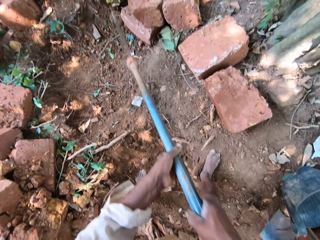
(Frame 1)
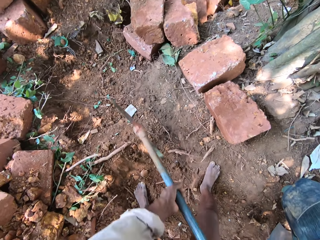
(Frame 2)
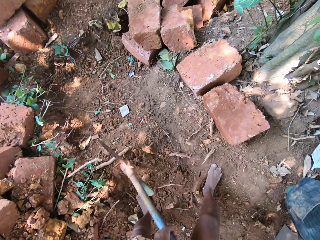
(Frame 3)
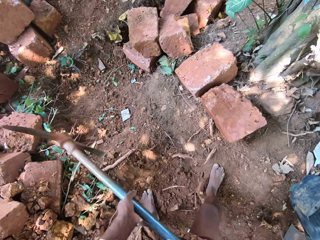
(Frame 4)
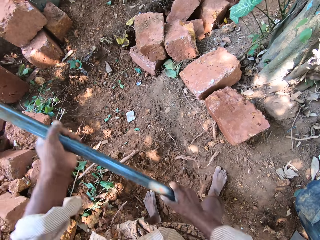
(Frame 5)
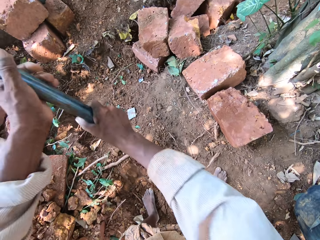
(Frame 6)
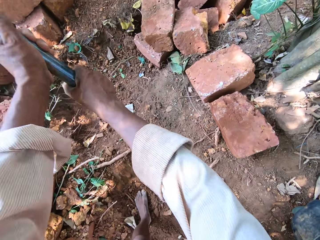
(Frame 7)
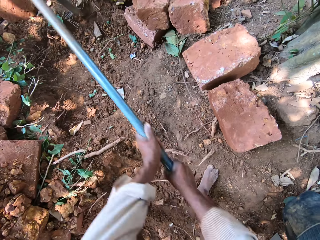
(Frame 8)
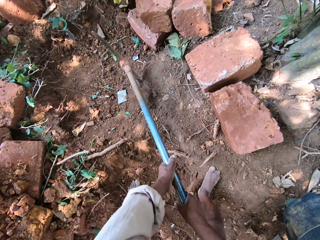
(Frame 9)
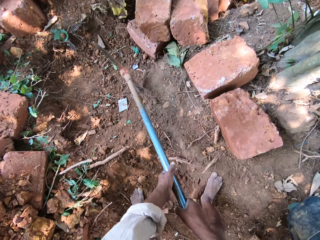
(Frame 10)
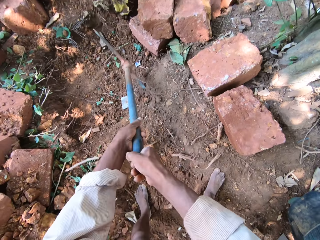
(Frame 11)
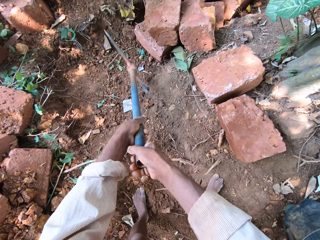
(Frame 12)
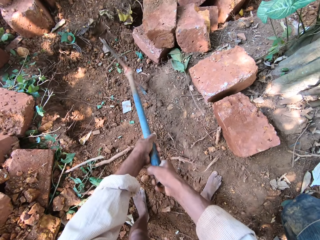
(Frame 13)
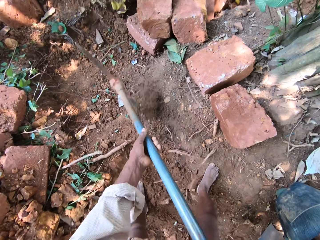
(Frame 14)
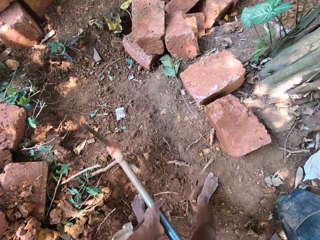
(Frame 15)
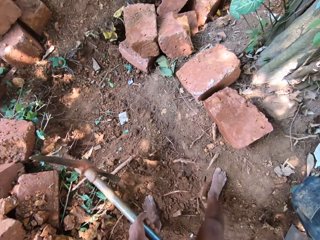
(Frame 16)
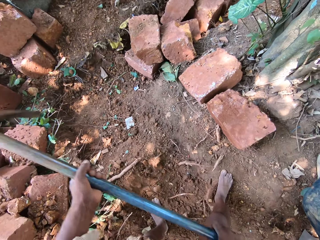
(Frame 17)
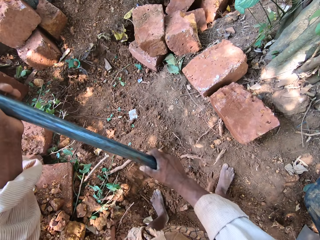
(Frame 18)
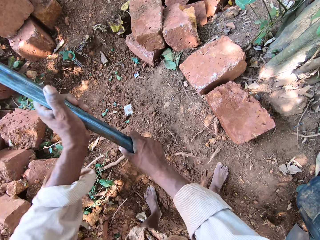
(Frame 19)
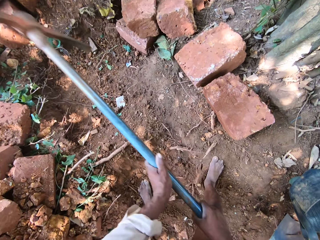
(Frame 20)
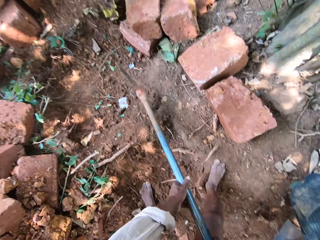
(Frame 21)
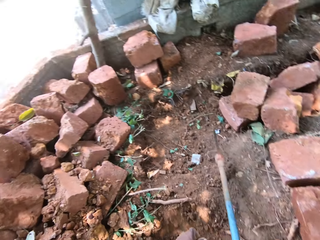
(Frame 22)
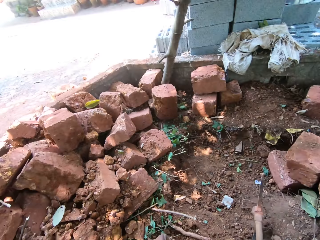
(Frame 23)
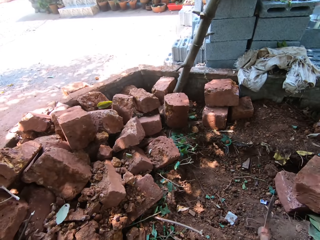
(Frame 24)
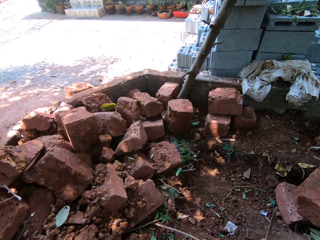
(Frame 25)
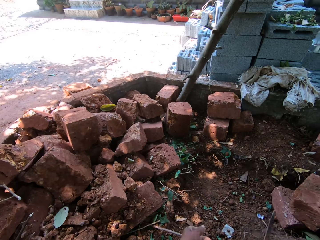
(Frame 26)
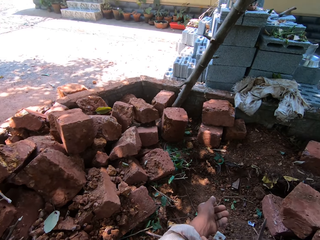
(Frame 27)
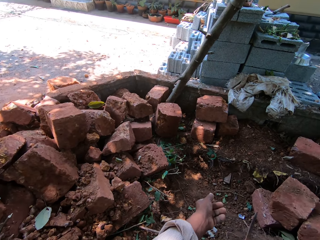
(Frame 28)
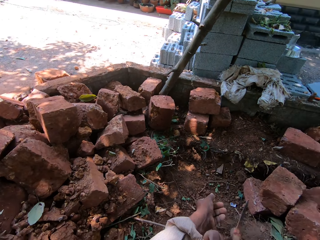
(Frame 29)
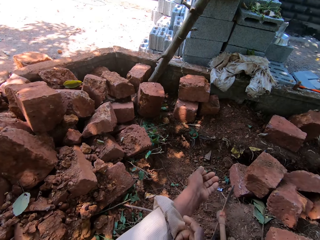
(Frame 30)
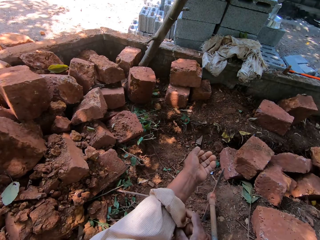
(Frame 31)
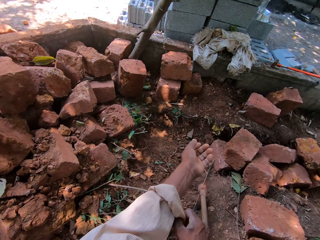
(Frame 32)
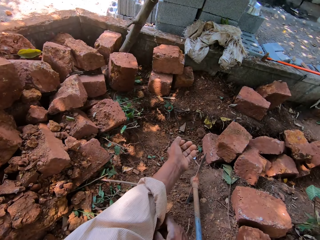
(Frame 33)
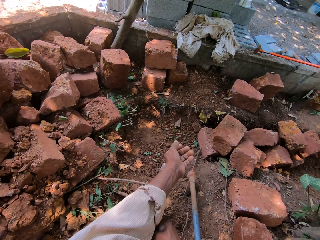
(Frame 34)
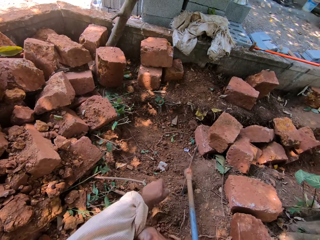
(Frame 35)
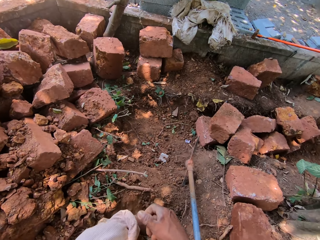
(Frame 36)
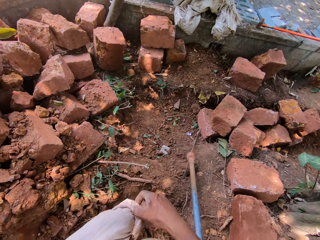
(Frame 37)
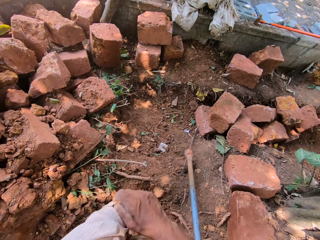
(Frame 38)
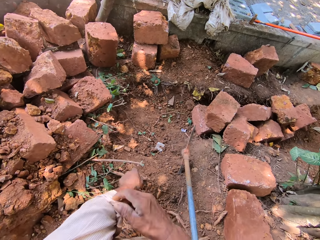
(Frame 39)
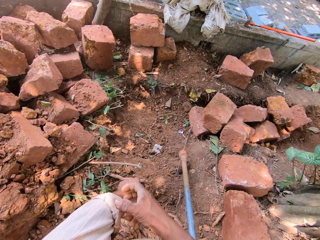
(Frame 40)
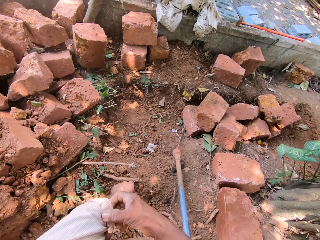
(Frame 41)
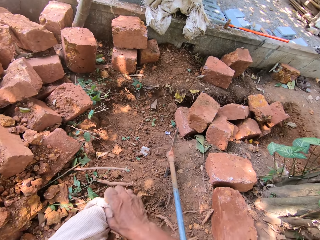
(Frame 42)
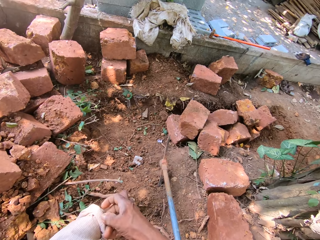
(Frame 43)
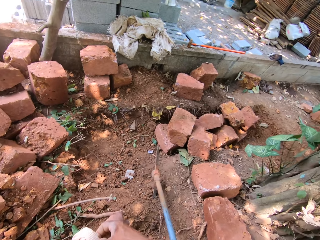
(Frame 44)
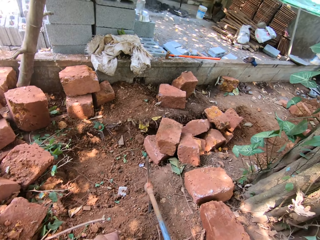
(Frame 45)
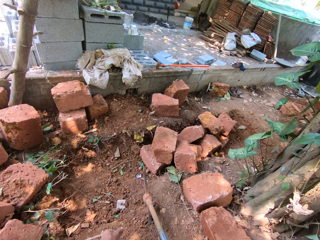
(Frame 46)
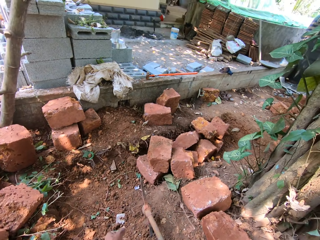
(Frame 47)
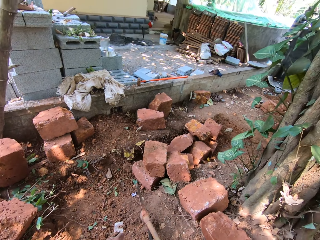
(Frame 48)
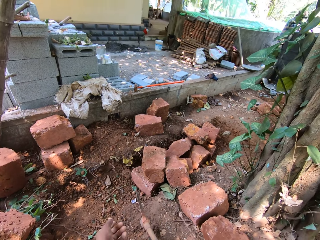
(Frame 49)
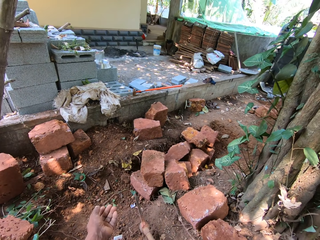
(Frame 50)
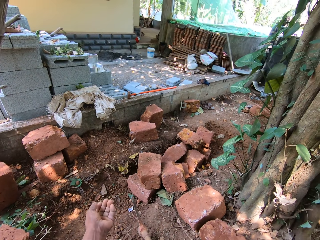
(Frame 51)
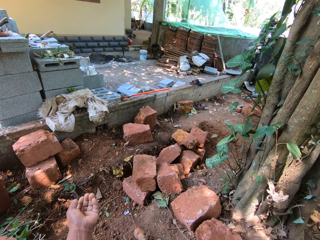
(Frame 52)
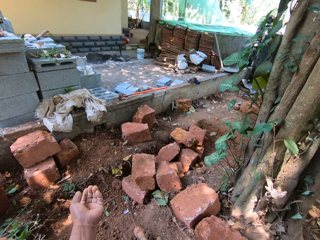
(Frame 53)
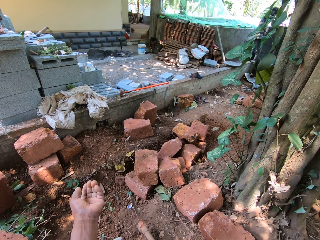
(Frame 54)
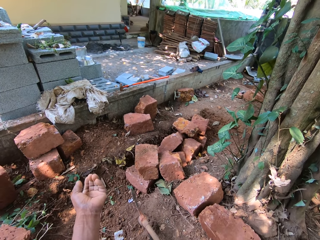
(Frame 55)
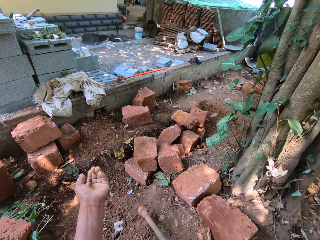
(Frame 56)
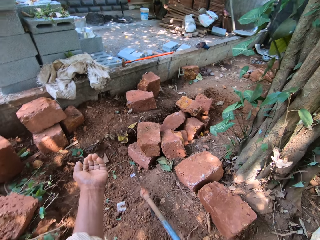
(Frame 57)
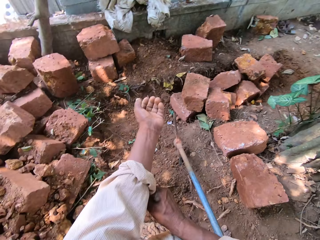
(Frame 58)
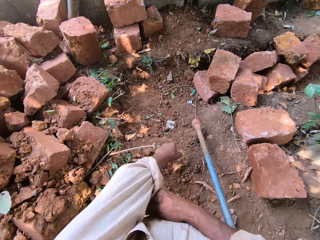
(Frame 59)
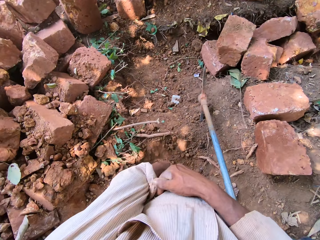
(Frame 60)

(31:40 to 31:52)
The camera wearer folds the shirt. He rolls up his sleeve on the left hand with his right hand.

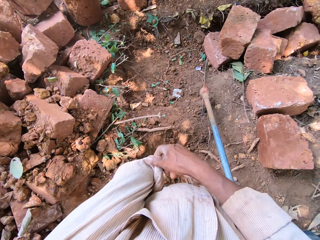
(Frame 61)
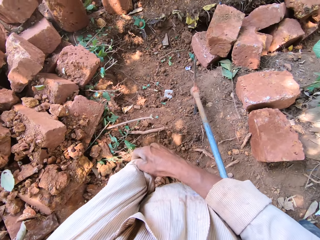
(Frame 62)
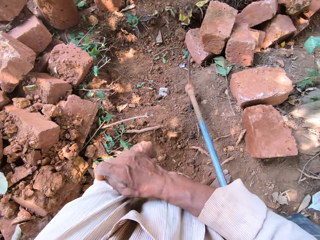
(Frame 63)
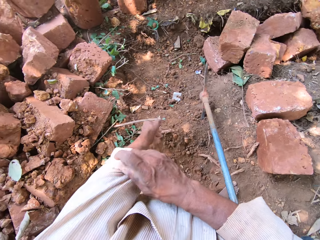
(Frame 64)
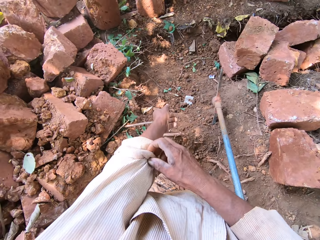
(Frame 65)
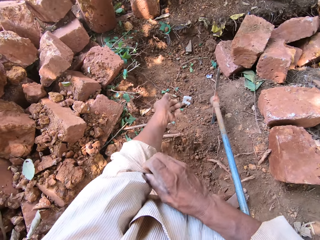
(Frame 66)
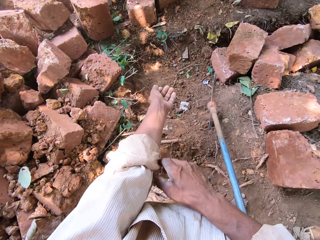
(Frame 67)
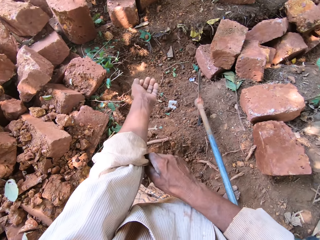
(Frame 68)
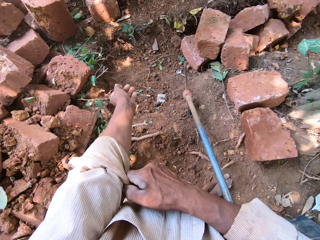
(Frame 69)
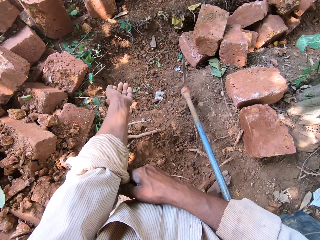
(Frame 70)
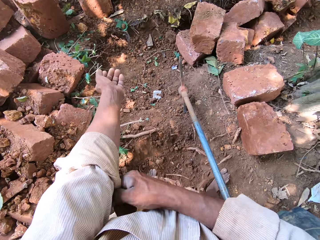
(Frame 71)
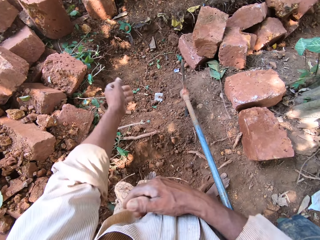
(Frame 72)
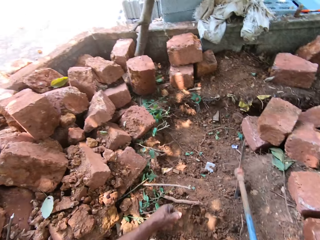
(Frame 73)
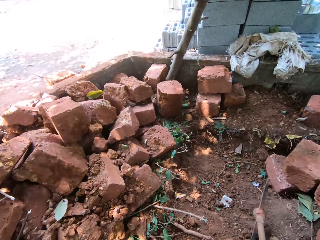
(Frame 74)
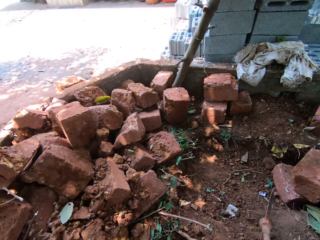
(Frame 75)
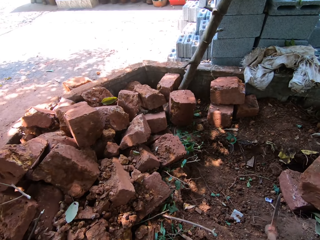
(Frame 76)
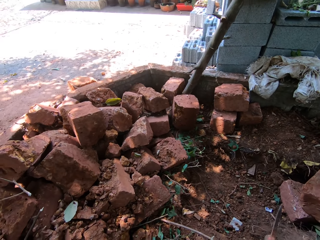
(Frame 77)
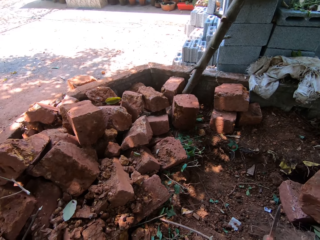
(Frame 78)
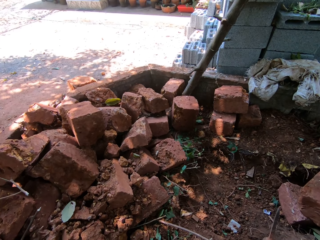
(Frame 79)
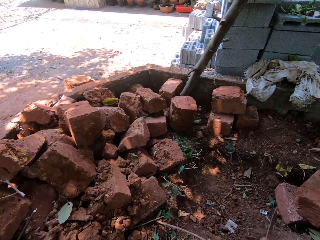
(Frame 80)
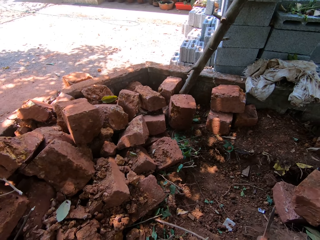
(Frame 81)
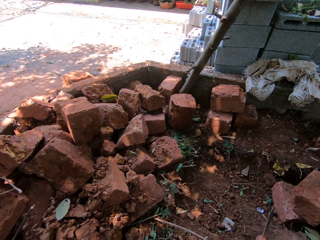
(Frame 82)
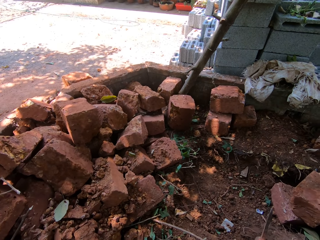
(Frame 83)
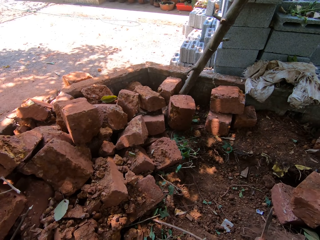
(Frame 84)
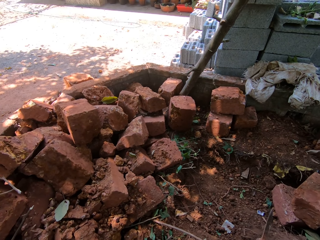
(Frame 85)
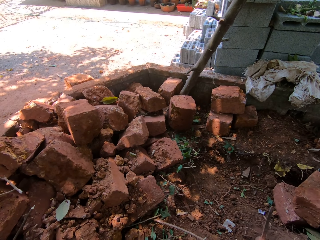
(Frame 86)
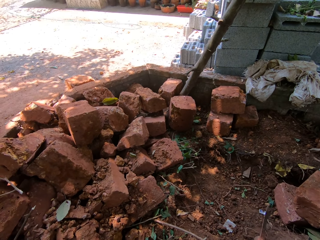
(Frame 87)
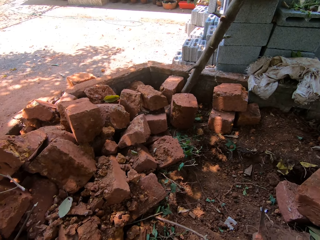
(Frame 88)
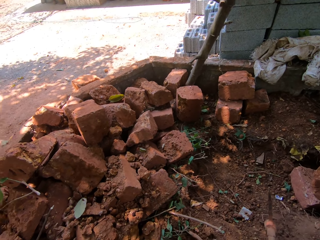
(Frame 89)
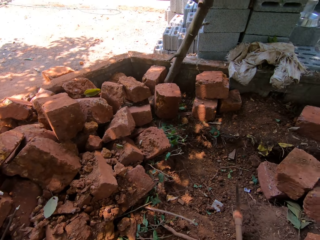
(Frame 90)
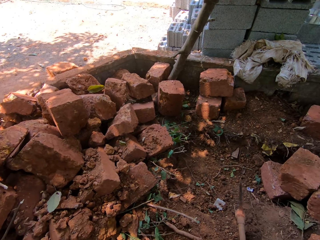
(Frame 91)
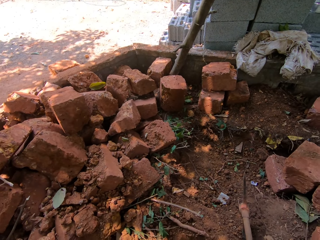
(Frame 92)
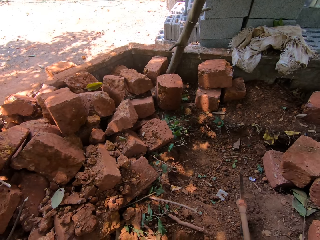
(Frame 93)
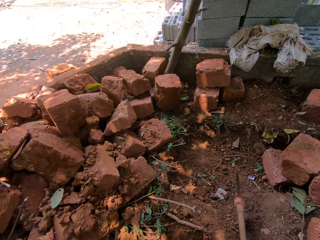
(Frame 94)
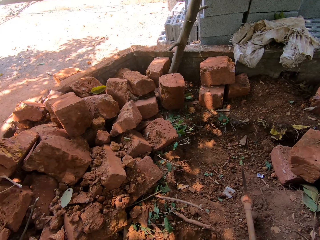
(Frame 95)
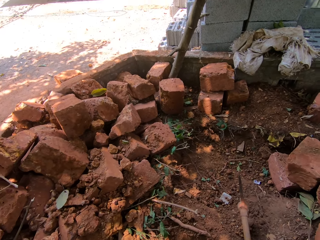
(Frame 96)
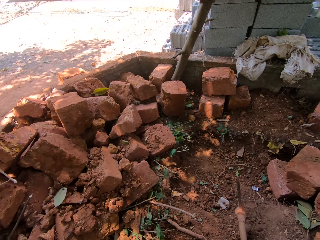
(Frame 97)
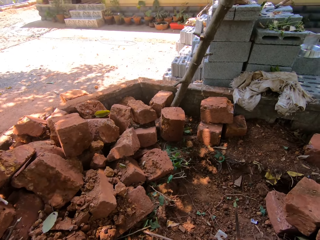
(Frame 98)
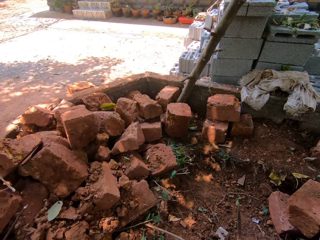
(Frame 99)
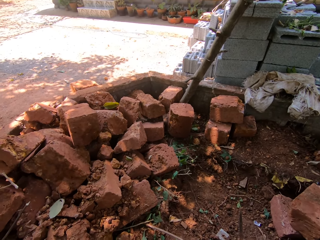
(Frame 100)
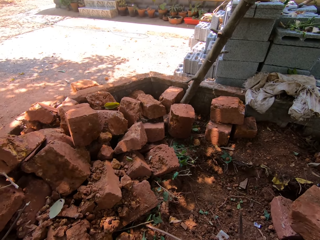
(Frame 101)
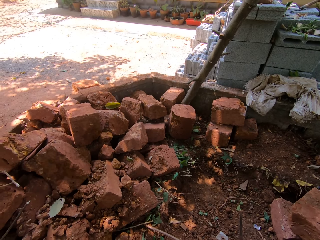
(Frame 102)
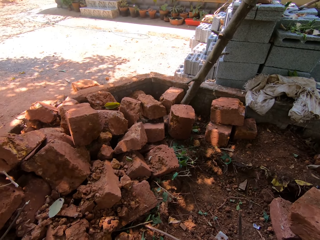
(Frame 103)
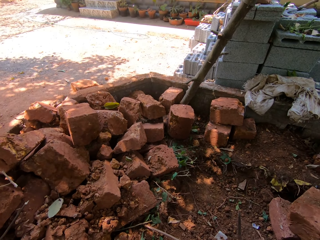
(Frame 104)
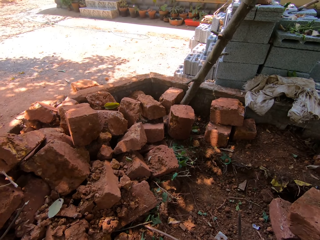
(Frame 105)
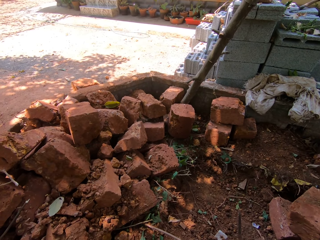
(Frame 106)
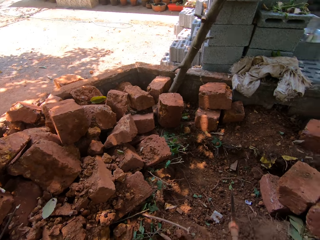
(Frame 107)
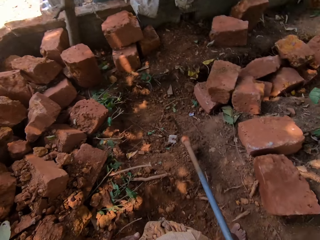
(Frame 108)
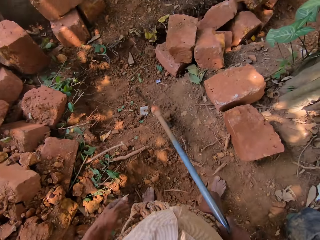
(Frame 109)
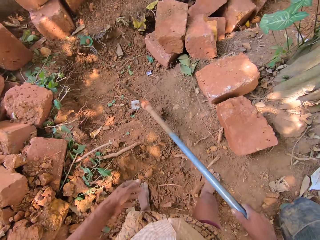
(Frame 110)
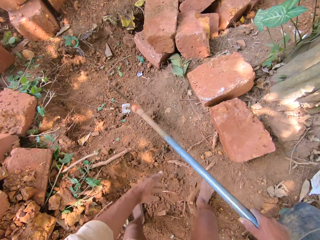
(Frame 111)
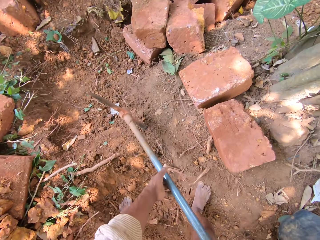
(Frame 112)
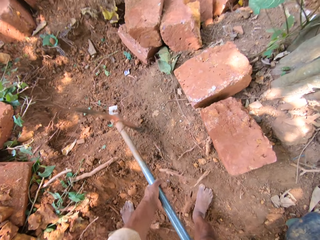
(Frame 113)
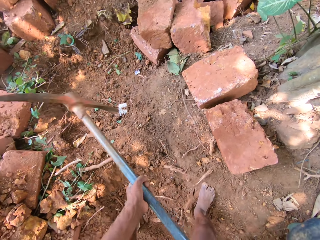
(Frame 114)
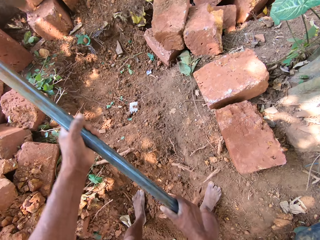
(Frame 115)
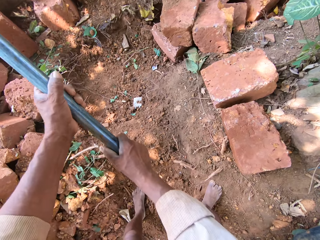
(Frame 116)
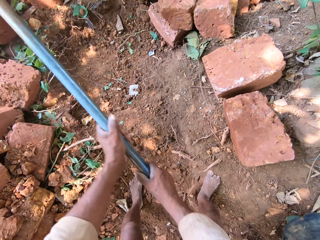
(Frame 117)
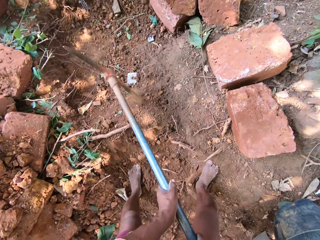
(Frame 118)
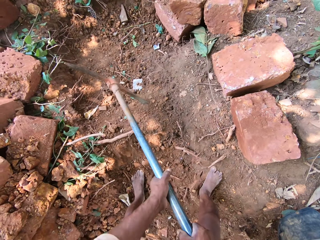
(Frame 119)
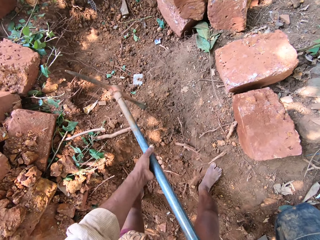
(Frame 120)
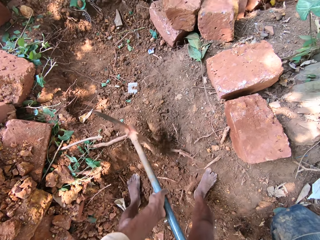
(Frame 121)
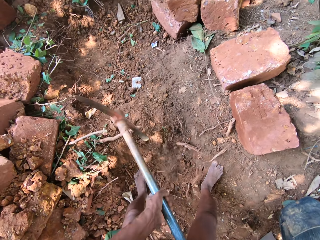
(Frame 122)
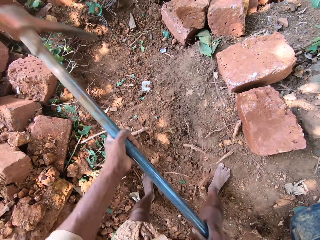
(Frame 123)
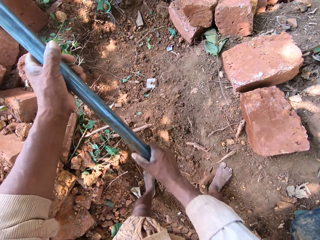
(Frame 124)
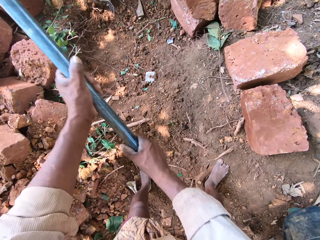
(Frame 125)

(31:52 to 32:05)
The camera wearer stares. He holds a pickaxe with his right hand. He lifts the pickaxe from the floor with both hands. He digs the floor with the pickaxe in his hands.
